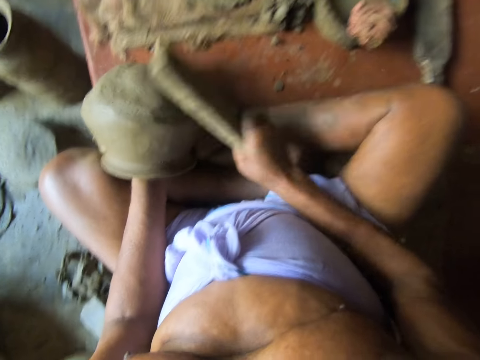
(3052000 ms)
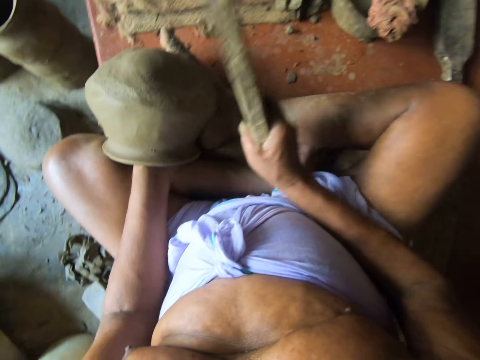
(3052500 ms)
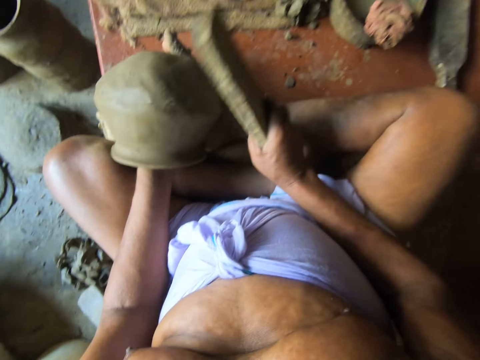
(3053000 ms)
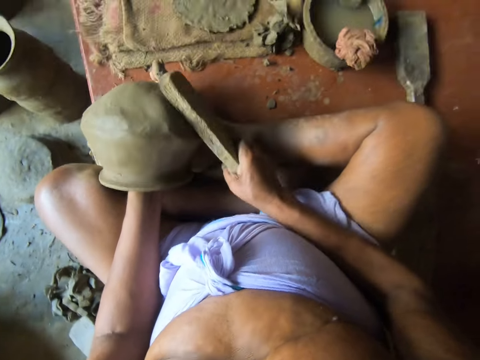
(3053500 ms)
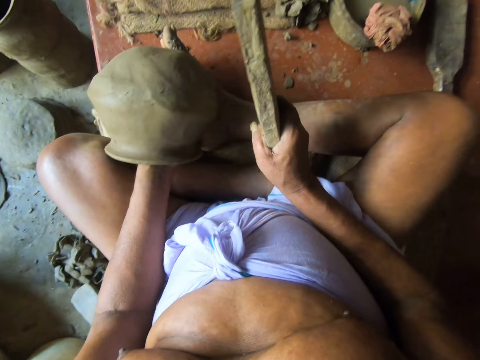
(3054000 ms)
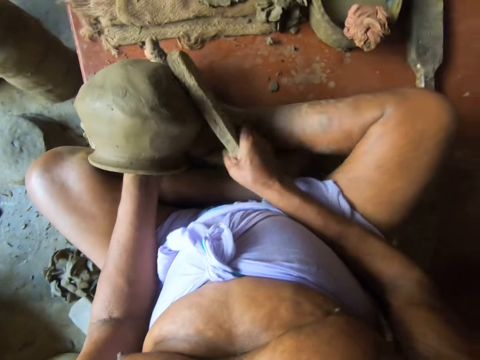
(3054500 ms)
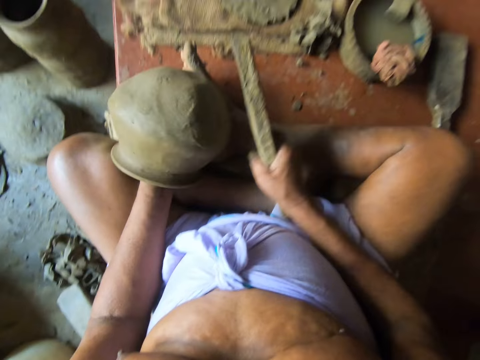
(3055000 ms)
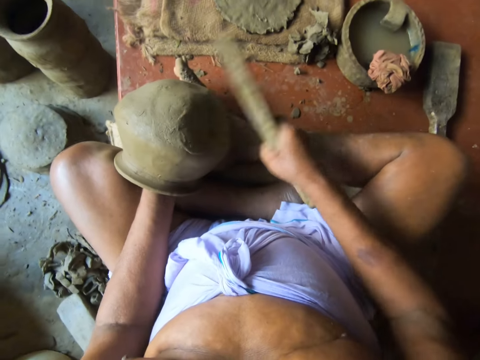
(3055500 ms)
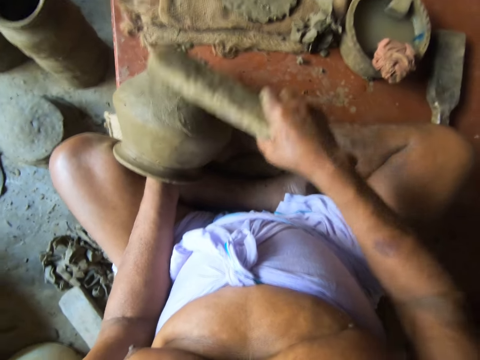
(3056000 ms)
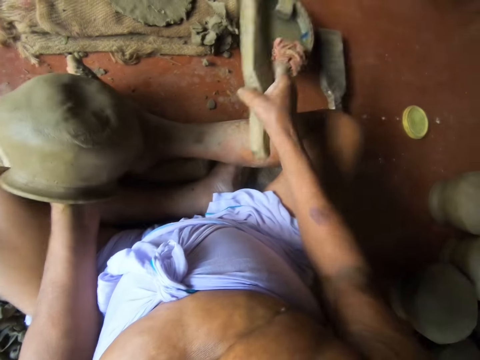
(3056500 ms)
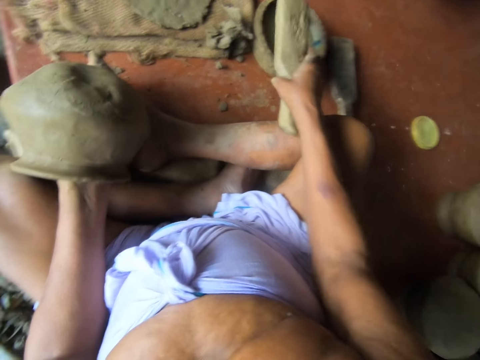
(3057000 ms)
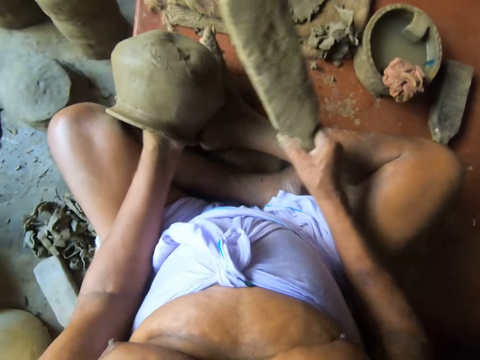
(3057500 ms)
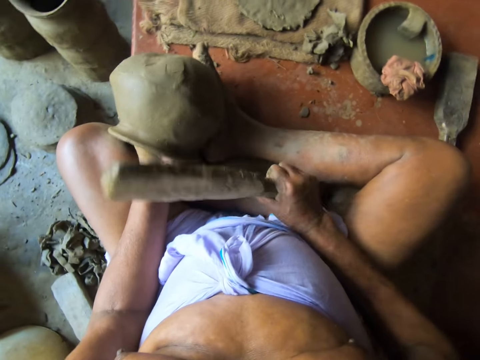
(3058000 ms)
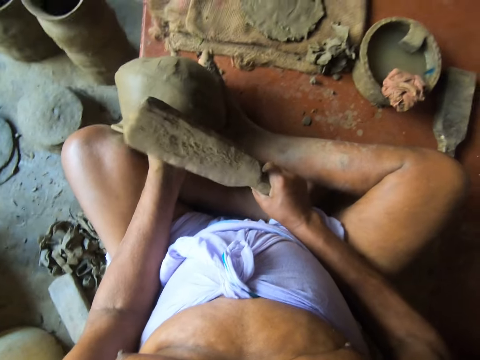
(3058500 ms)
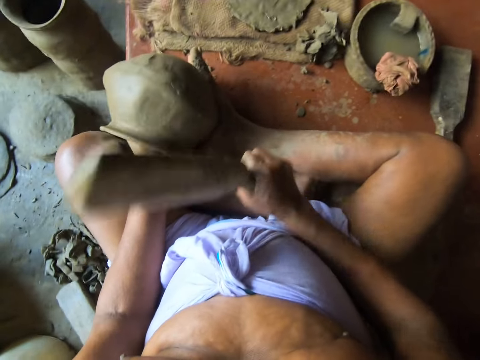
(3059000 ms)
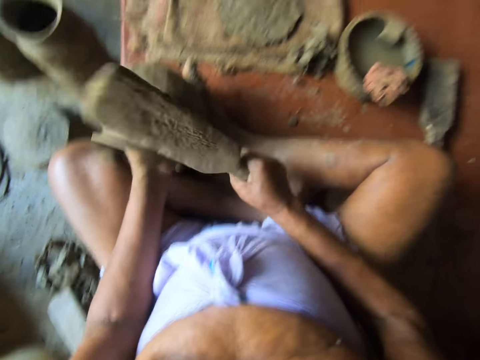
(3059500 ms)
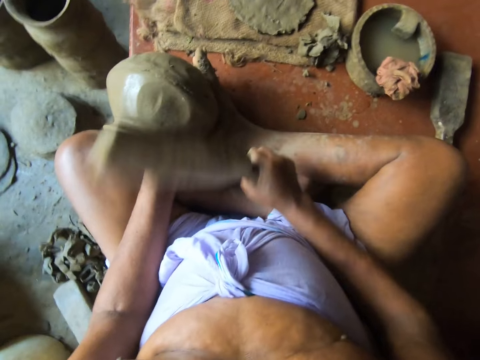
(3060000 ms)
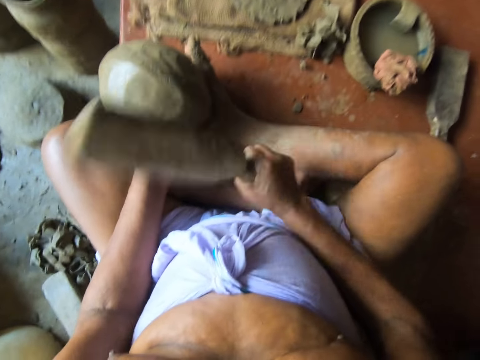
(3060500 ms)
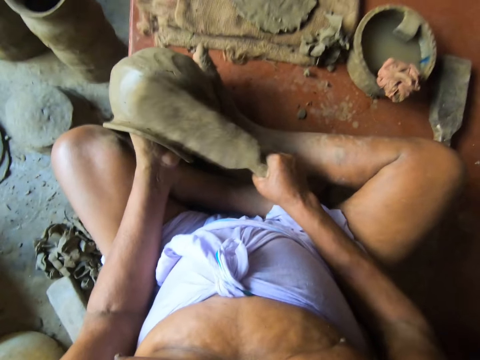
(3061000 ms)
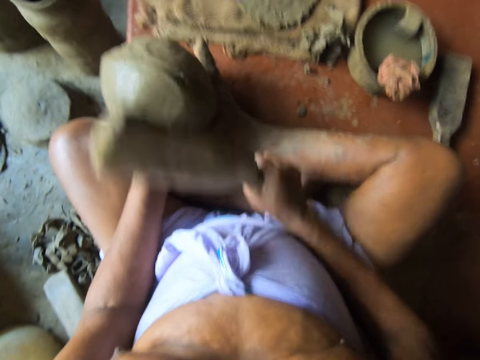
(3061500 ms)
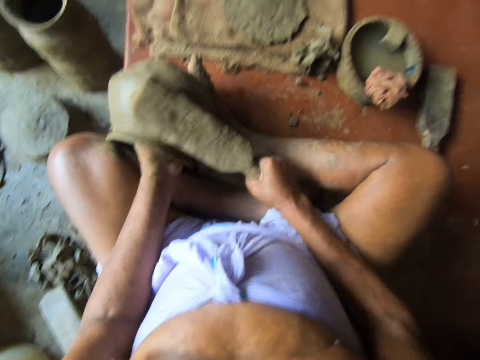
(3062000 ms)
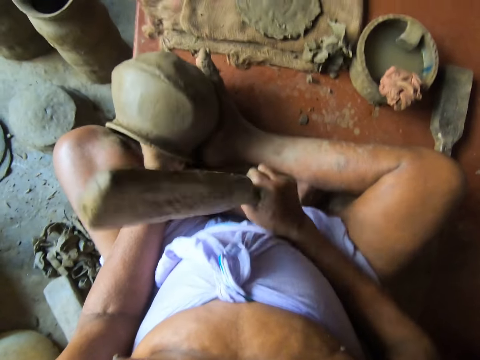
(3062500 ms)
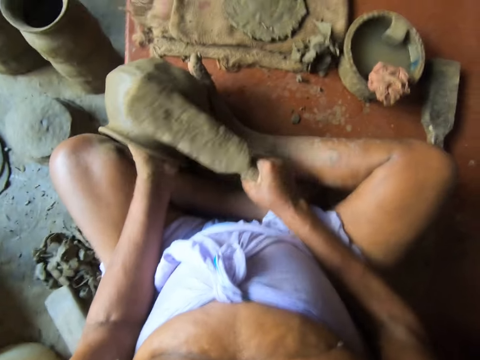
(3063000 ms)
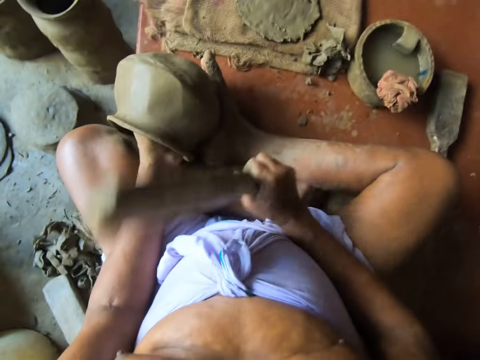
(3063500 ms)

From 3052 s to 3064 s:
The camera wearer touches water in the pot on the ground with the clay paddle in his right hand. He hits the log on the piece of cloth. He smoothens the edge of the clay pot in his left hand with the clay paddle in his right hand. He hits the clay with the log.

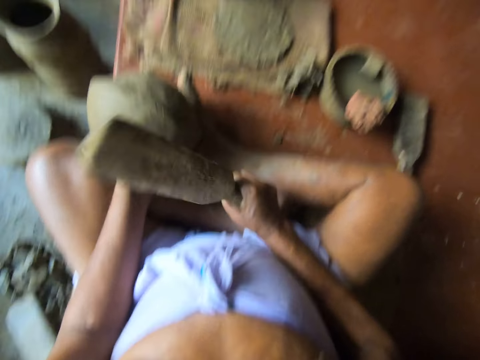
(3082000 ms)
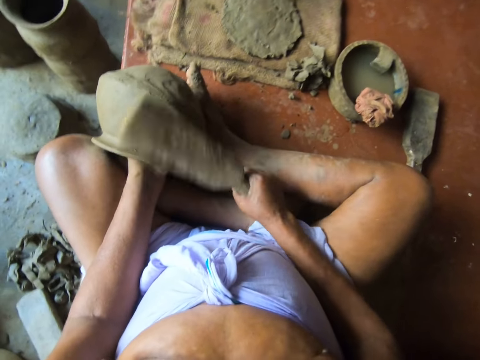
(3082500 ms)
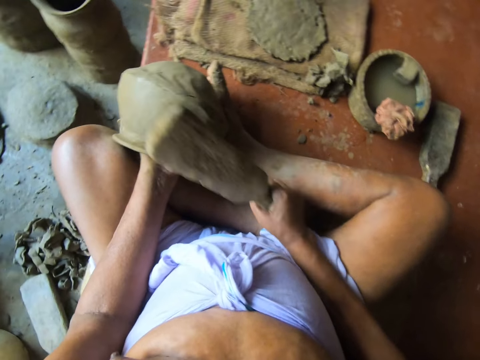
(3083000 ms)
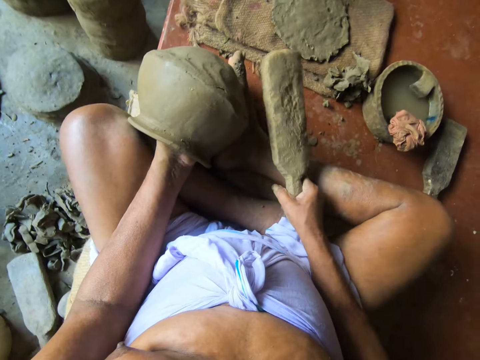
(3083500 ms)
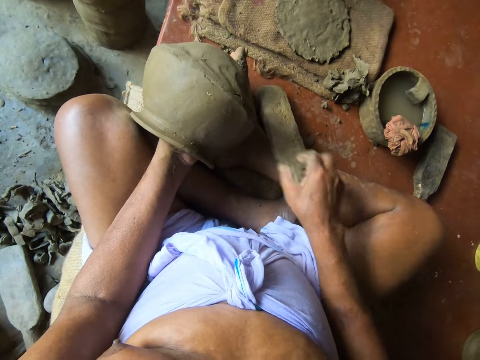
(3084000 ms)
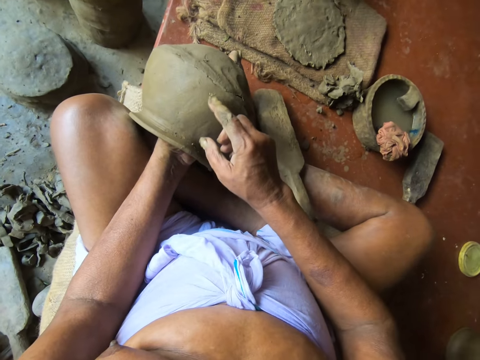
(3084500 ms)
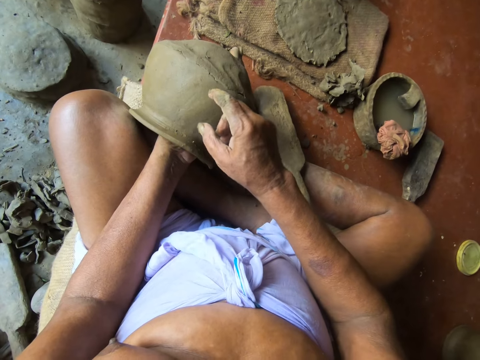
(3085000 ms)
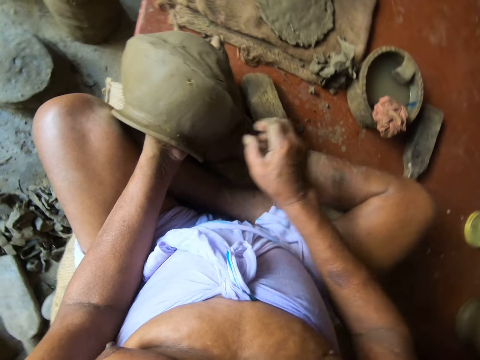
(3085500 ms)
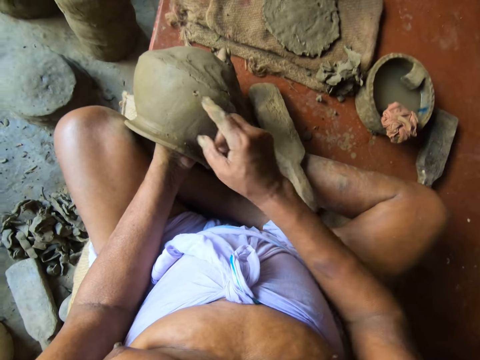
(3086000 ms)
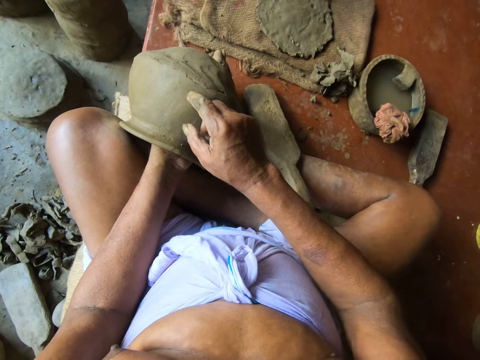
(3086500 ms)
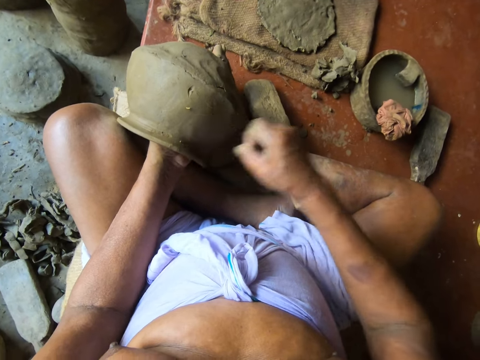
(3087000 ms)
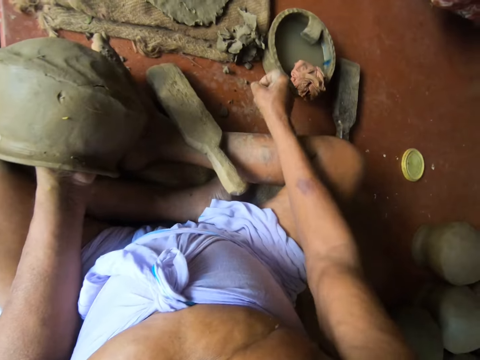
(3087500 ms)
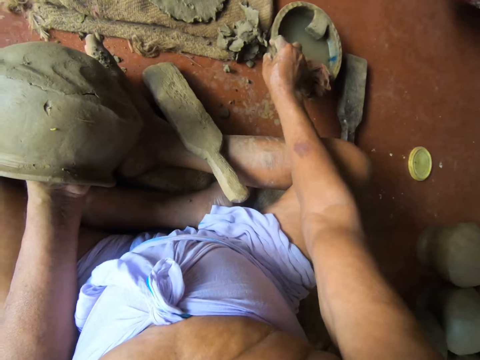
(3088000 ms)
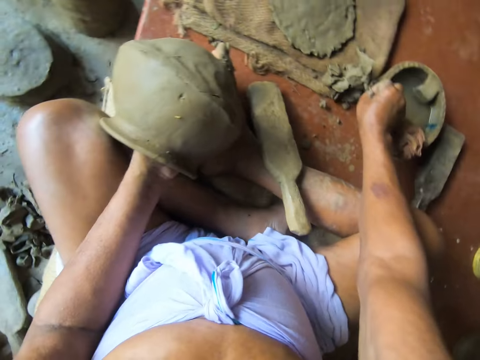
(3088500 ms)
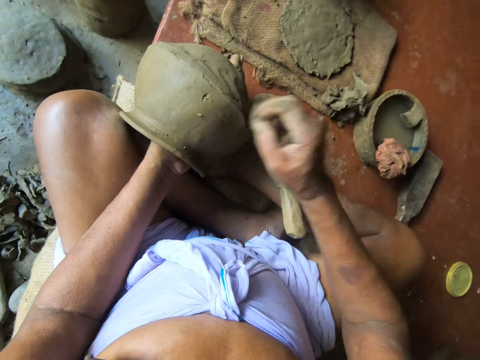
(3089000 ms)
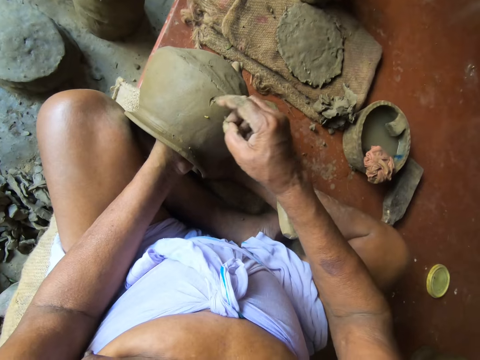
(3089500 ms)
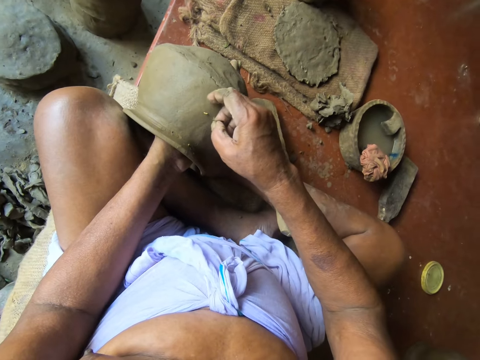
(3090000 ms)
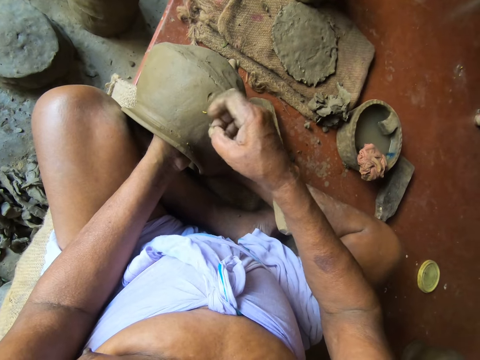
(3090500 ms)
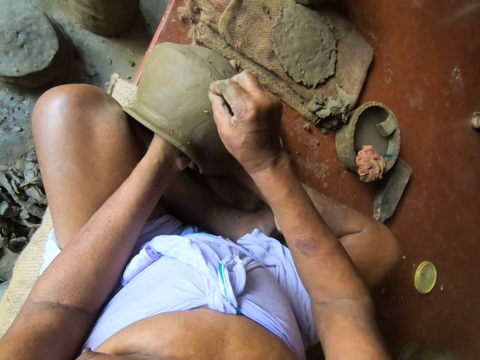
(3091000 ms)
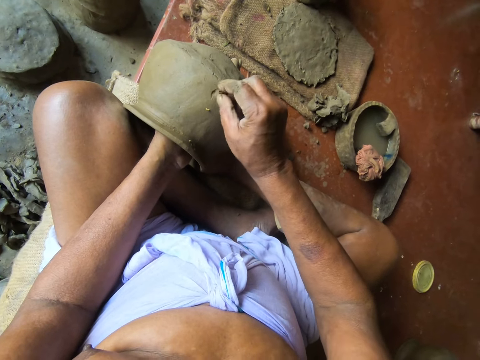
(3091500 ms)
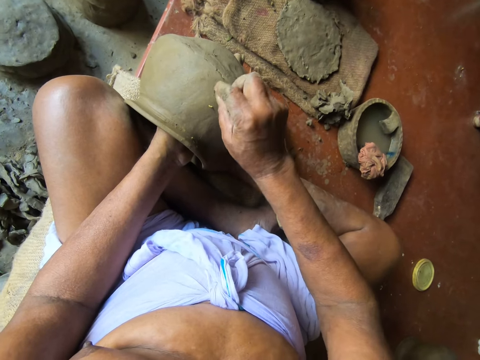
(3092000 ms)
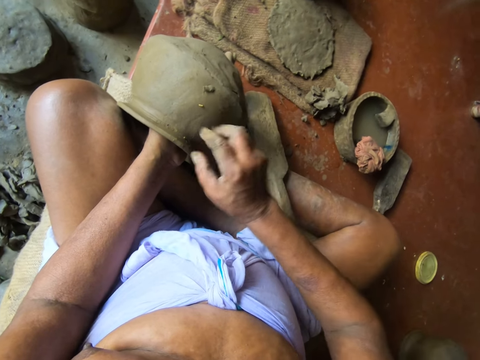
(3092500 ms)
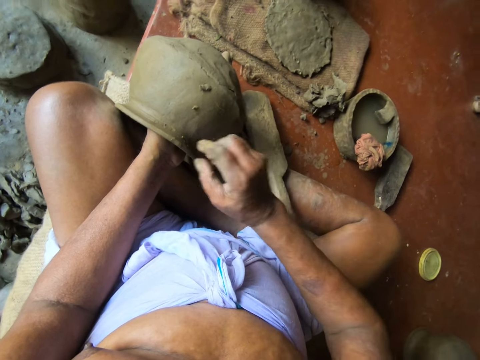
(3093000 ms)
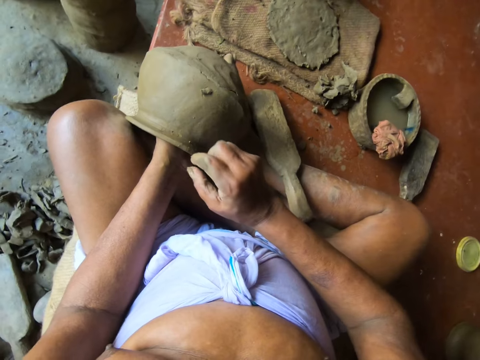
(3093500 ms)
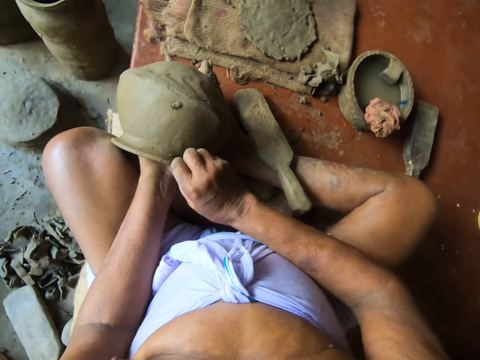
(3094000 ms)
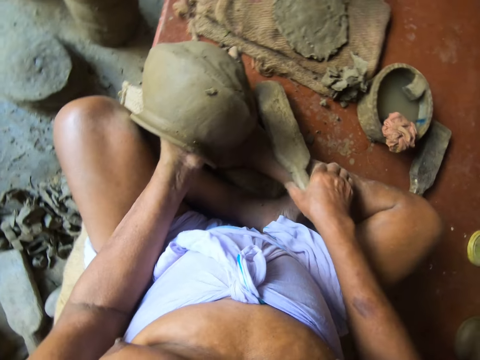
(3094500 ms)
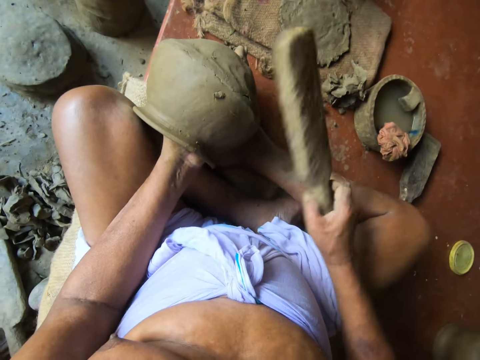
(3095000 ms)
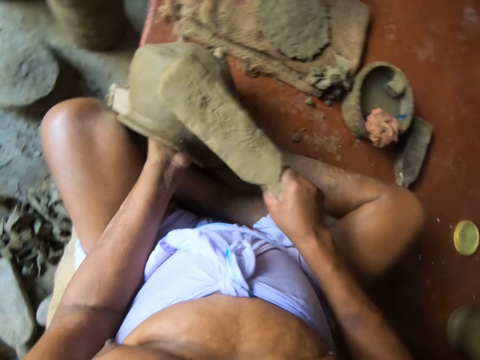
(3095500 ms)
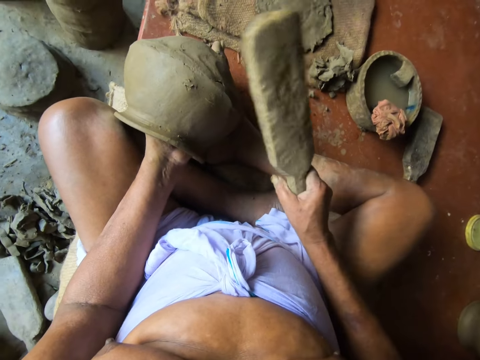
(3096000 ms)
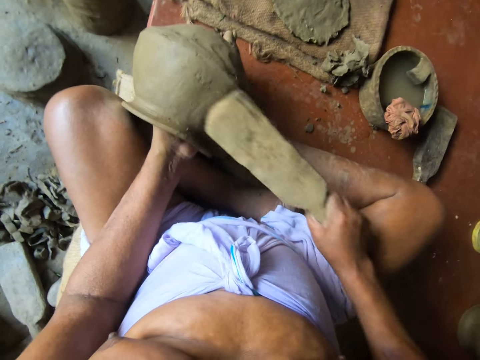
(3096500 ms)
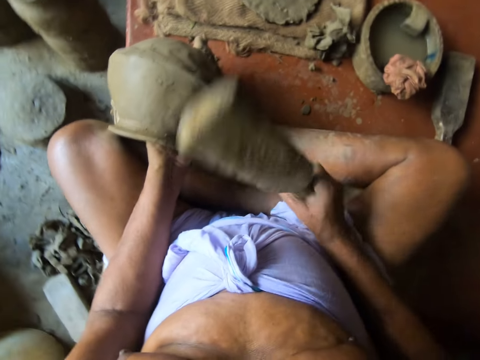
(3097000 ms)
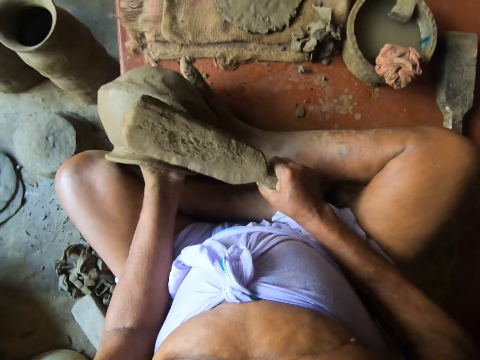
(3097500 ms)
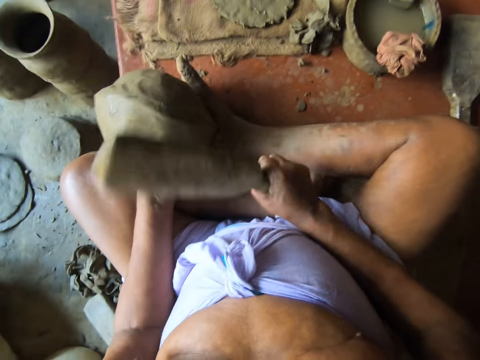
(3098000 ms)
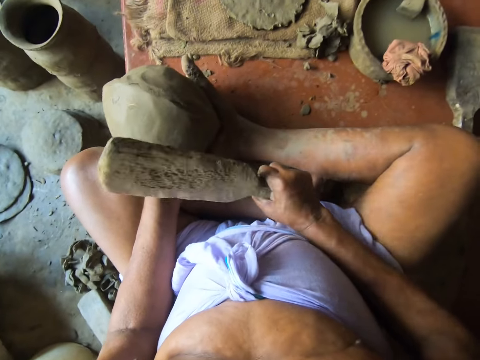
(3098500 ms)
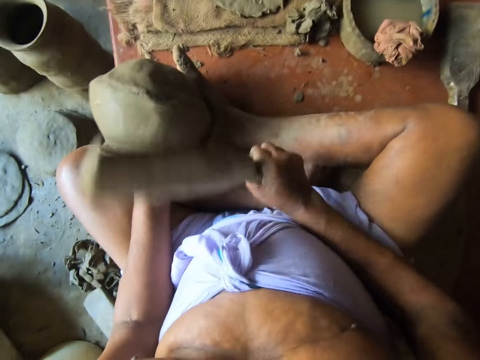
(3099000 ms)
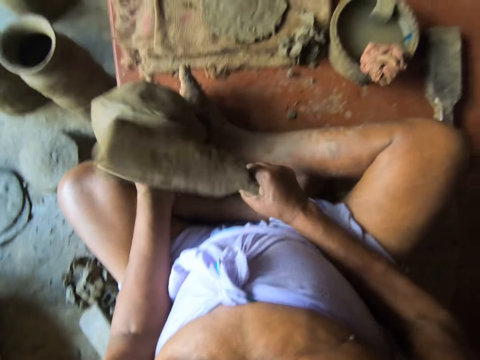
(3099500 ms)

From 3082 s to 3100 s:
The camera wearer drops the clay paddle or log in his right hand on the work surface. He removes a particle from the body of the clay pot in his left hand with his right hand. He picks up a lump of clay from the work surface with his right hand. He places the lump of clay in his right hand on the clay pot to smoothen the body of the clay pot in his left hand. He fixes the clay together. He dusts off the particle from the body of the clay pot in his left hand with his right hand. He picks up the clay paddle from the work surface with his right hand. He smoothens the edge of the clay pot in his left hand with the clay paddle in his right hand. He hits the clay with the log.
